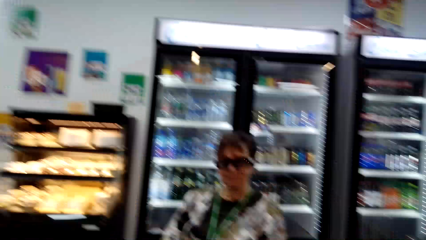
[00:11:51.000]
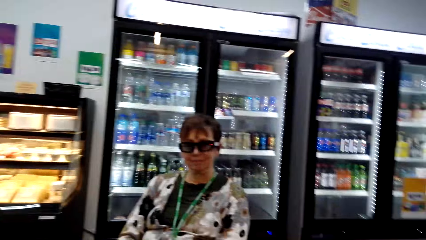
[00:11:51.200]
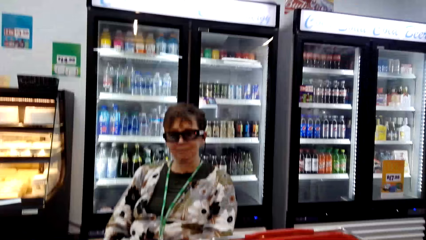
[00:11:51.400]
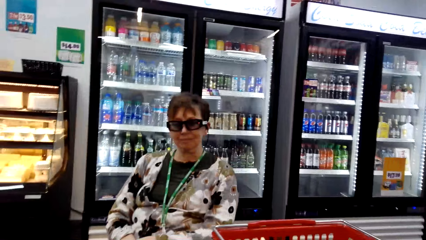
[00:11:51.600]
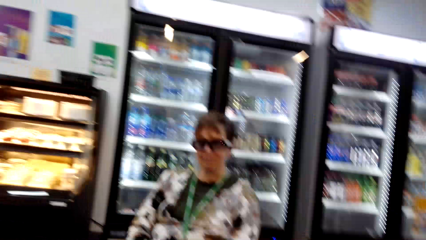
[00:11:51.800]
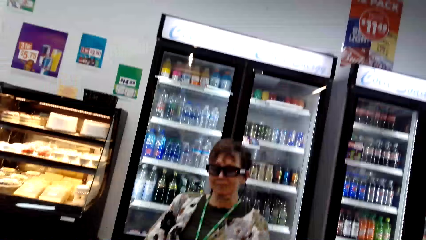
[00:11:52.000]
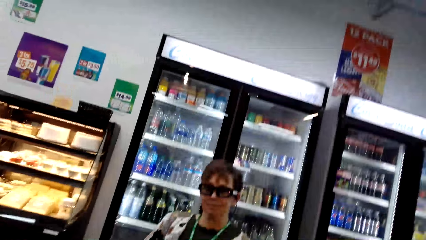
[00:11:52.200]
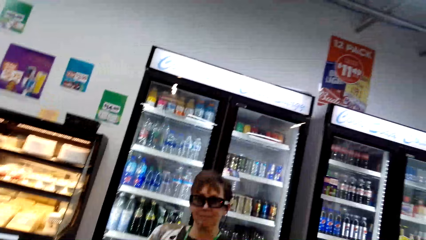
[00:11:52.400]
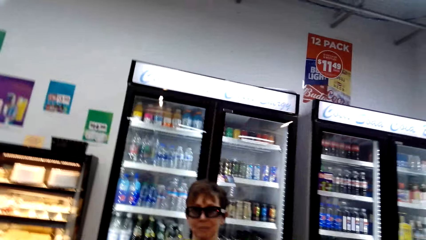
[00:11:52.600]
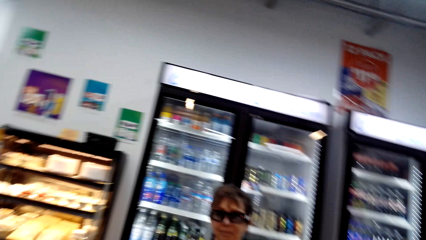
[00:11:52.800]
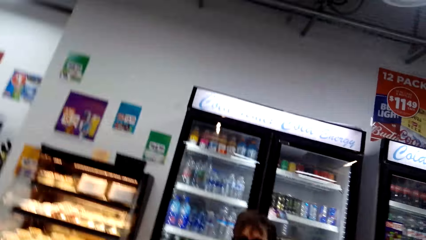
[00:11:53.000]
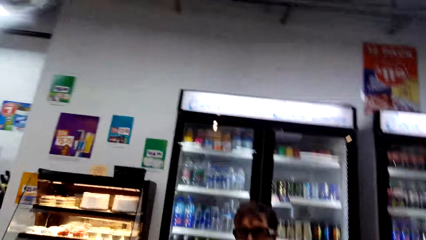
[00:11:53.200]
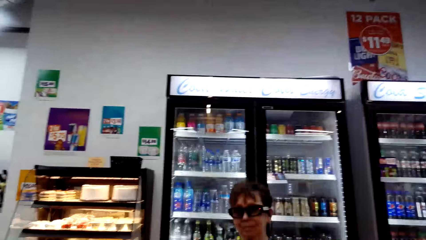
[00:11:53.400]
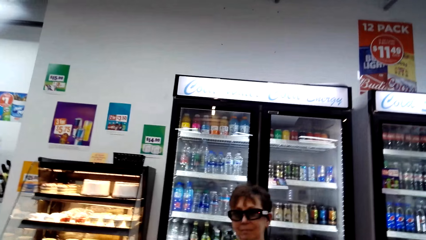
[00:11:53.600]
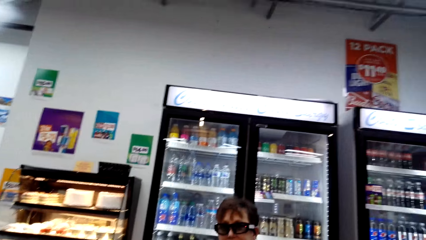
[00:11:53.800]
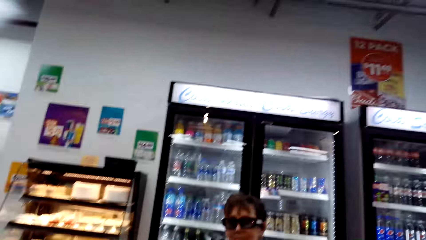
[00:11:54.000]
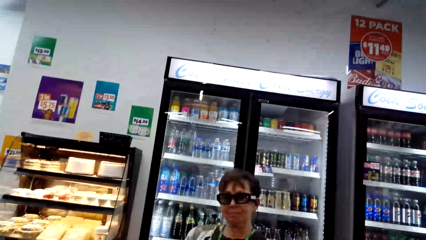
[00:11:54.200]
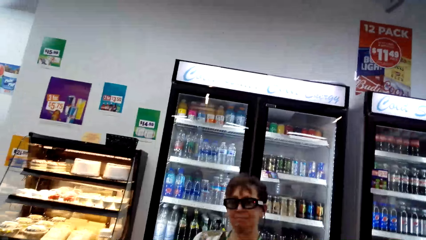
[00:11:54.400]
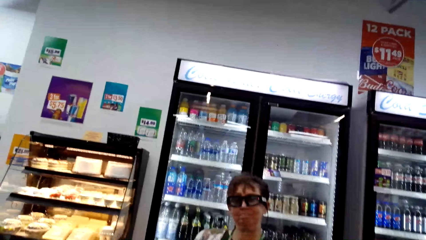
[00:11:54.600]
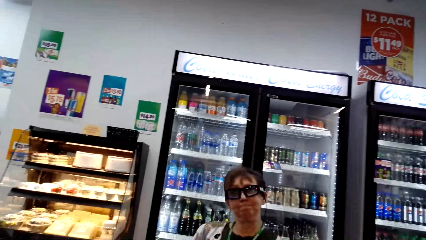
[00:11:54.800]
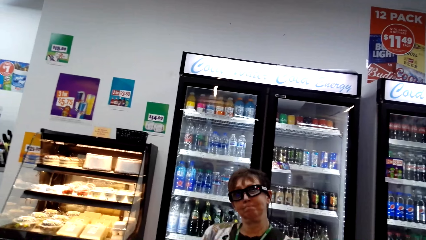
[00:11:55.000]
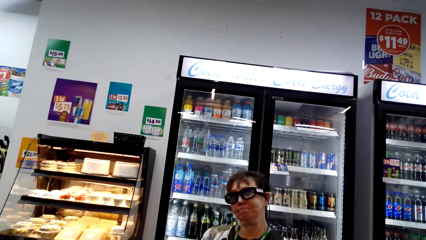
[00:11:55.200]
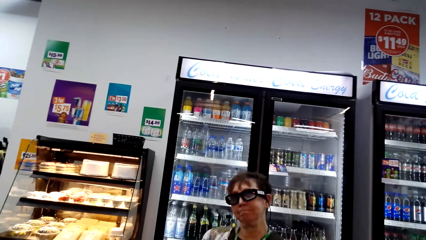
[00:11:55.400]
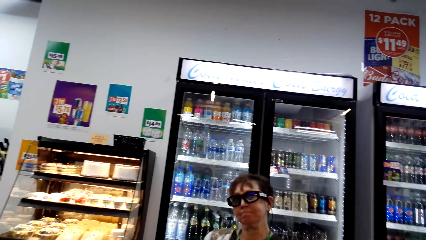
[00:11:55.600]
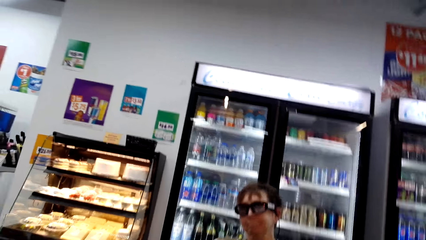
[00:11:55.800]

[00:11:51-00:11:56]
The camera wearer talks.

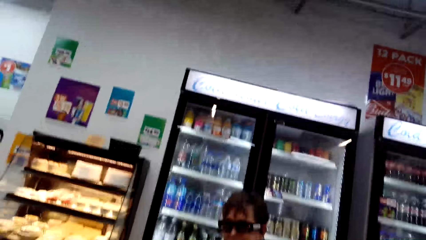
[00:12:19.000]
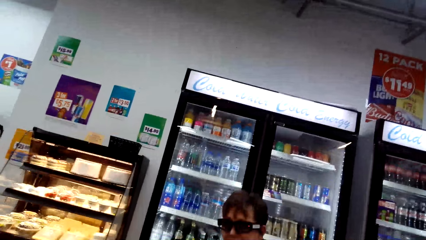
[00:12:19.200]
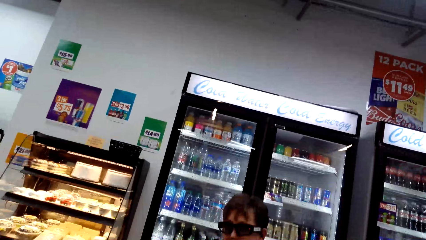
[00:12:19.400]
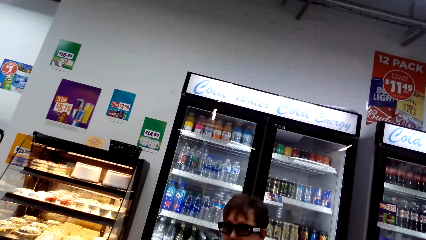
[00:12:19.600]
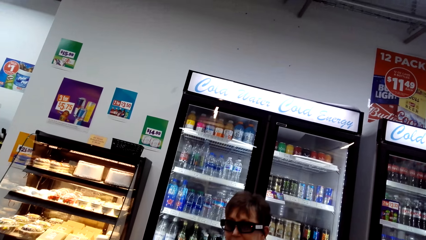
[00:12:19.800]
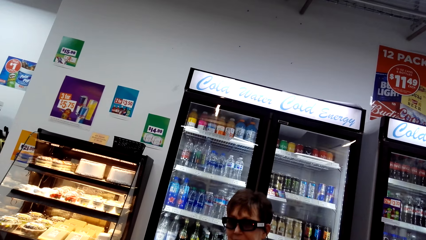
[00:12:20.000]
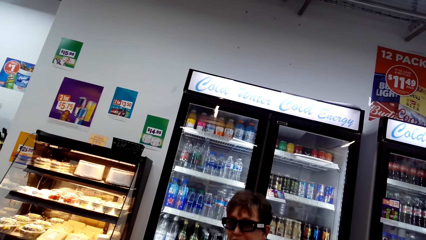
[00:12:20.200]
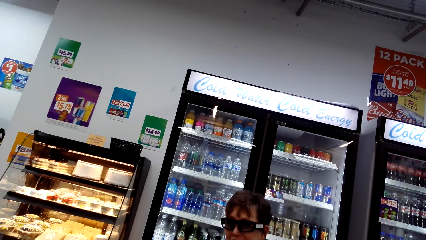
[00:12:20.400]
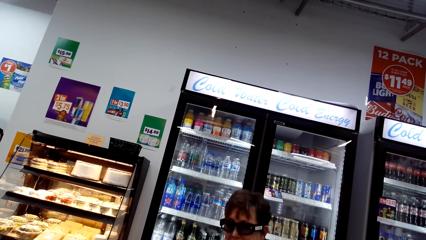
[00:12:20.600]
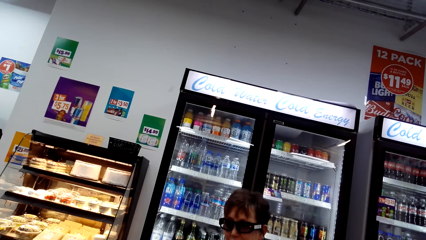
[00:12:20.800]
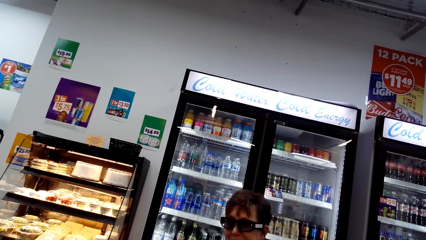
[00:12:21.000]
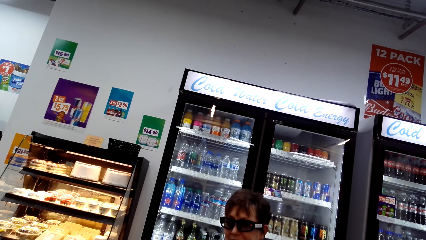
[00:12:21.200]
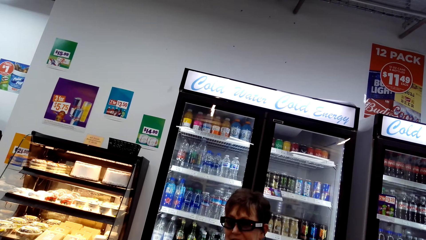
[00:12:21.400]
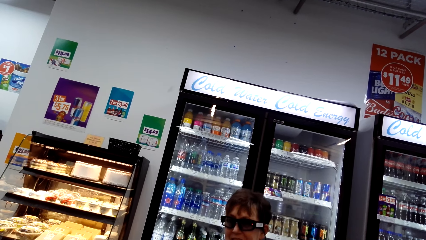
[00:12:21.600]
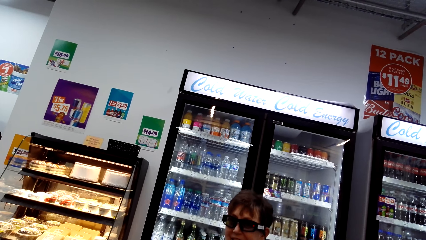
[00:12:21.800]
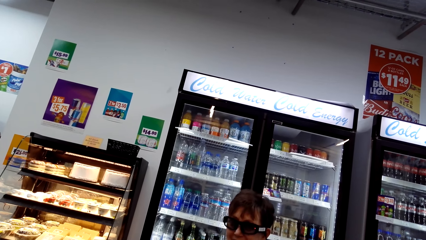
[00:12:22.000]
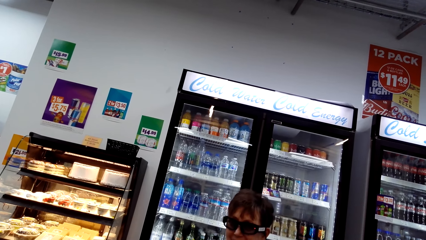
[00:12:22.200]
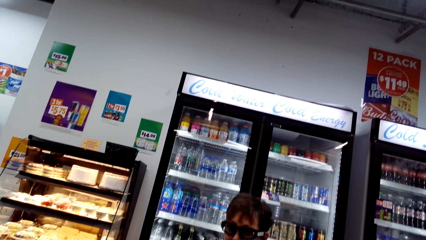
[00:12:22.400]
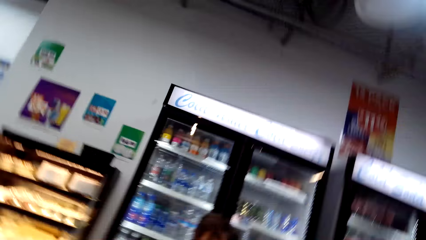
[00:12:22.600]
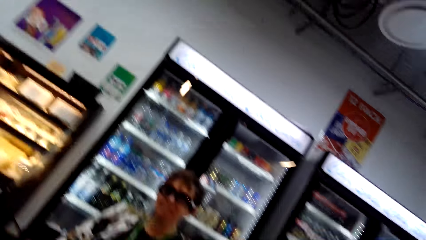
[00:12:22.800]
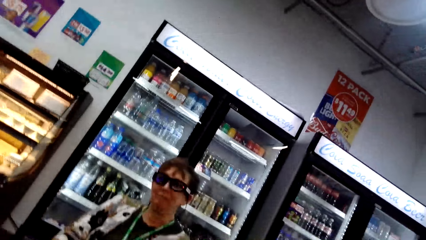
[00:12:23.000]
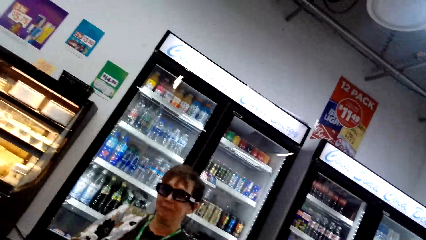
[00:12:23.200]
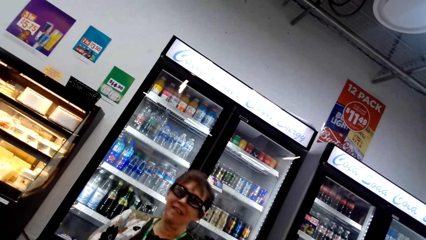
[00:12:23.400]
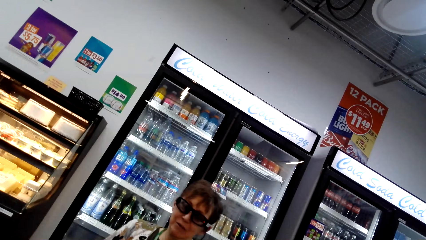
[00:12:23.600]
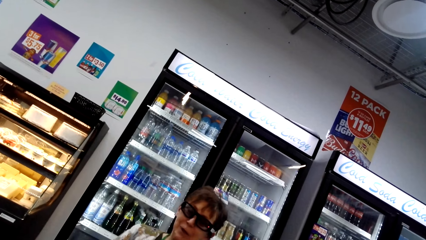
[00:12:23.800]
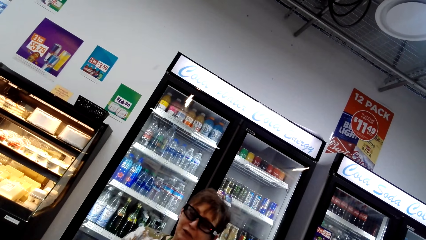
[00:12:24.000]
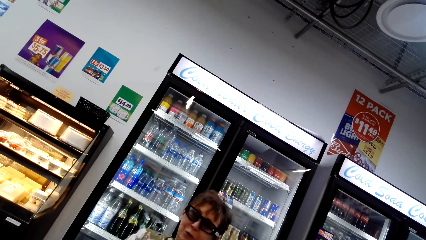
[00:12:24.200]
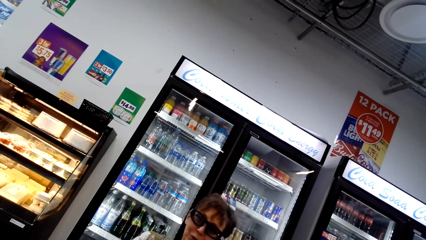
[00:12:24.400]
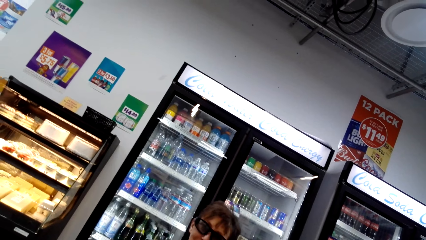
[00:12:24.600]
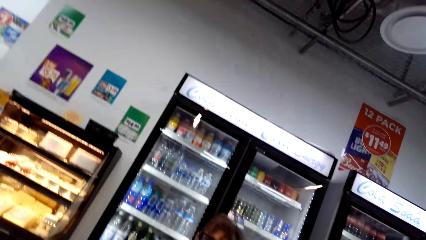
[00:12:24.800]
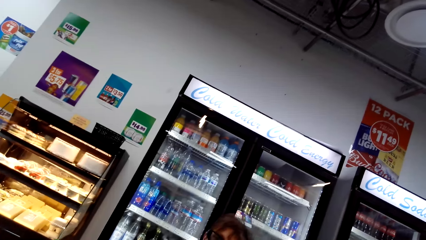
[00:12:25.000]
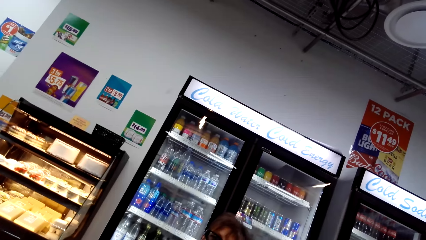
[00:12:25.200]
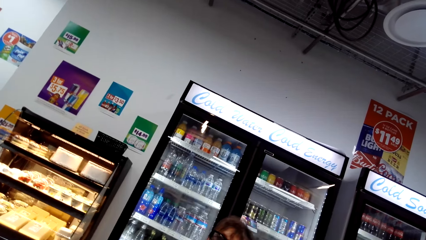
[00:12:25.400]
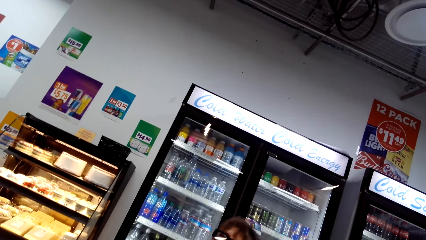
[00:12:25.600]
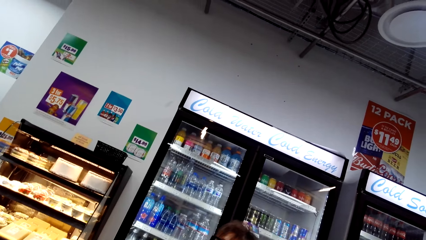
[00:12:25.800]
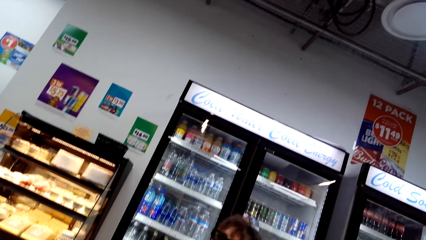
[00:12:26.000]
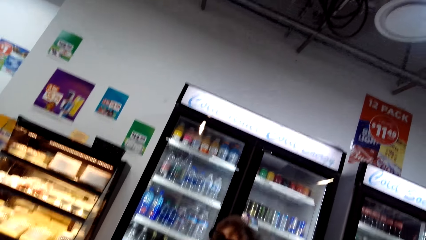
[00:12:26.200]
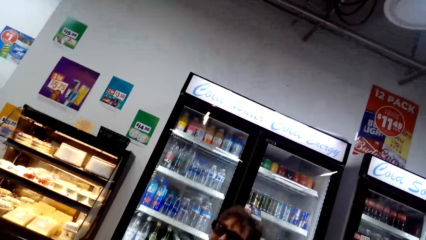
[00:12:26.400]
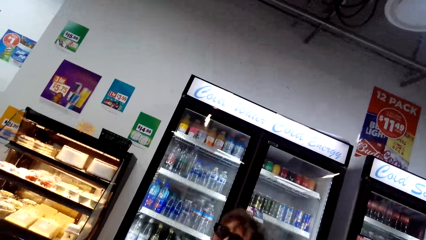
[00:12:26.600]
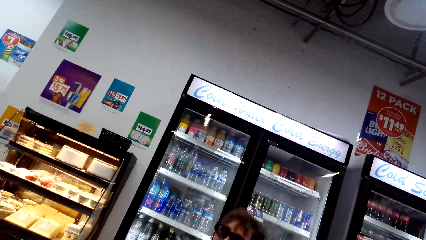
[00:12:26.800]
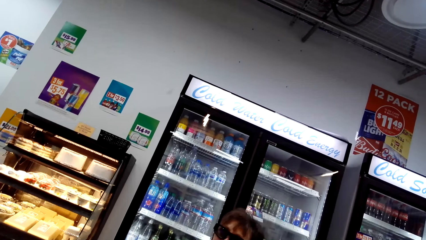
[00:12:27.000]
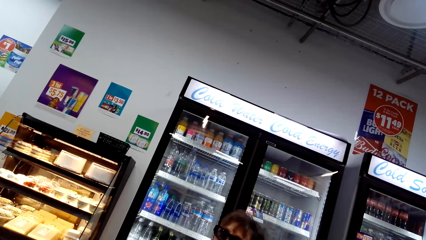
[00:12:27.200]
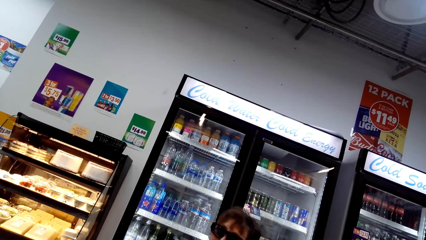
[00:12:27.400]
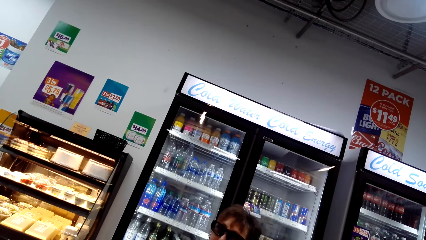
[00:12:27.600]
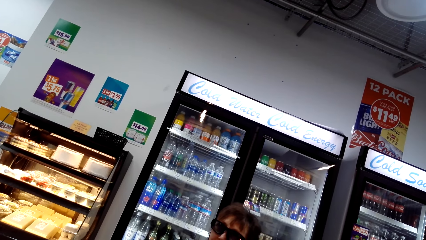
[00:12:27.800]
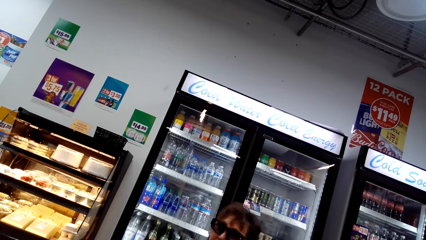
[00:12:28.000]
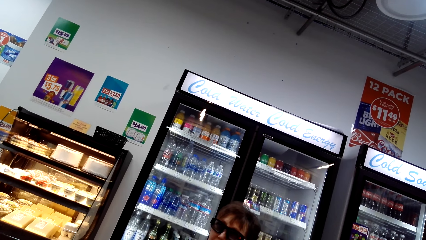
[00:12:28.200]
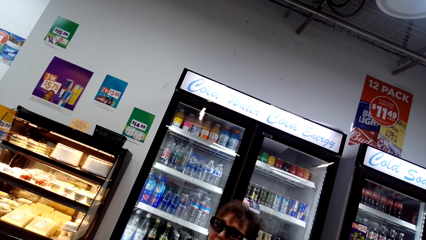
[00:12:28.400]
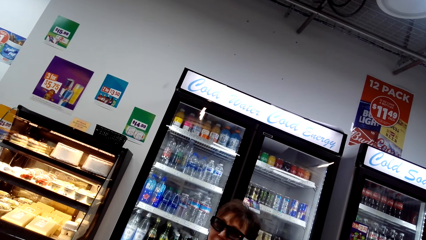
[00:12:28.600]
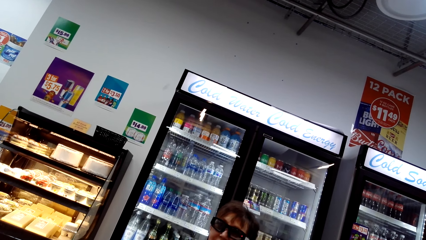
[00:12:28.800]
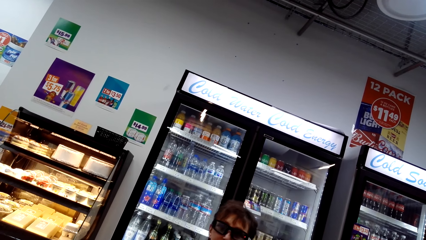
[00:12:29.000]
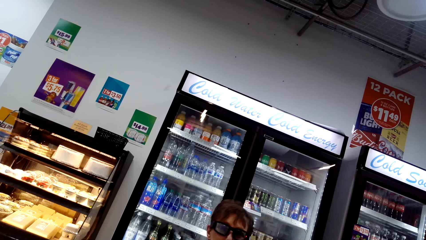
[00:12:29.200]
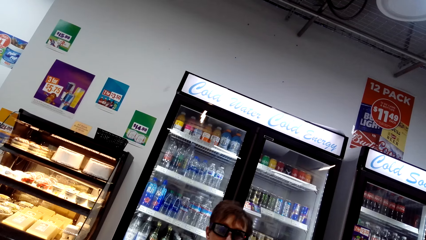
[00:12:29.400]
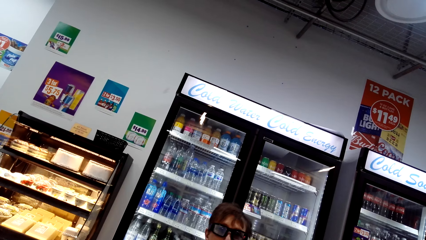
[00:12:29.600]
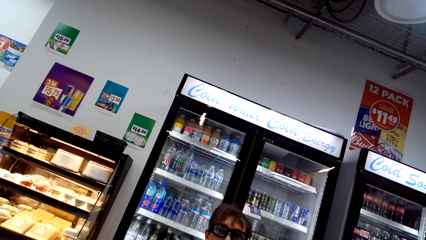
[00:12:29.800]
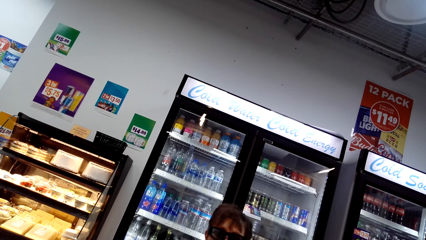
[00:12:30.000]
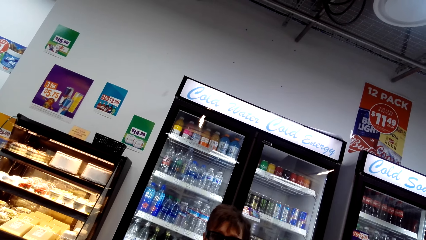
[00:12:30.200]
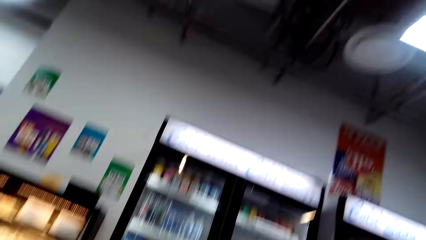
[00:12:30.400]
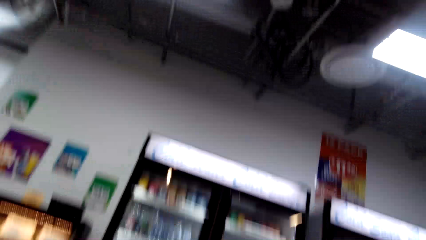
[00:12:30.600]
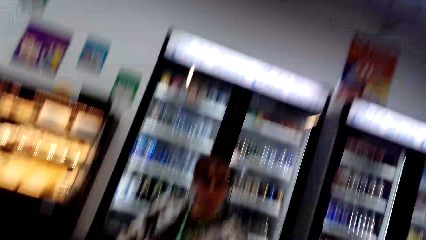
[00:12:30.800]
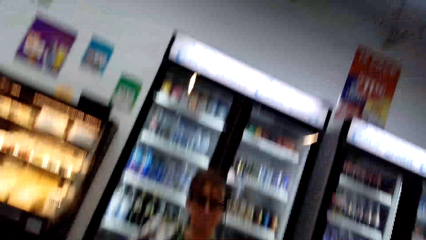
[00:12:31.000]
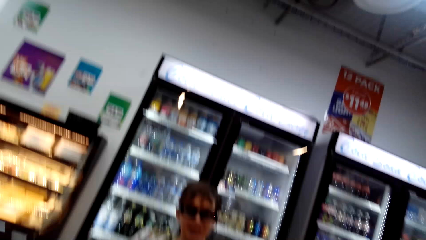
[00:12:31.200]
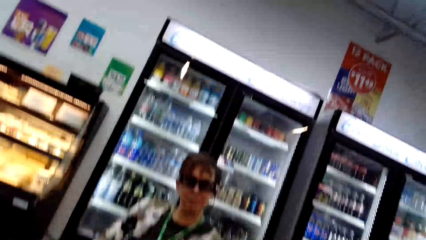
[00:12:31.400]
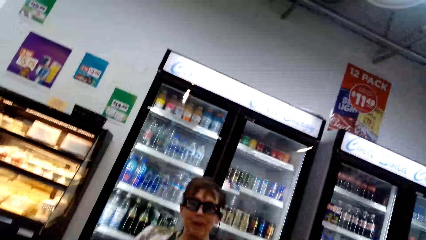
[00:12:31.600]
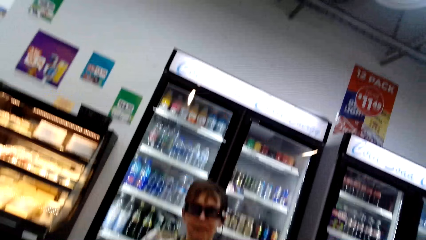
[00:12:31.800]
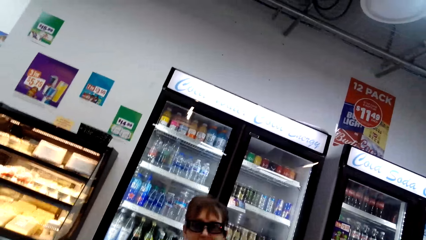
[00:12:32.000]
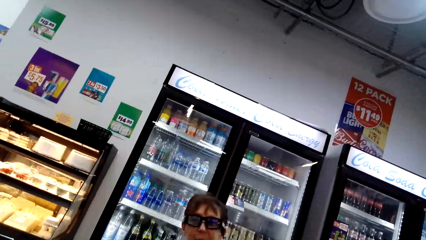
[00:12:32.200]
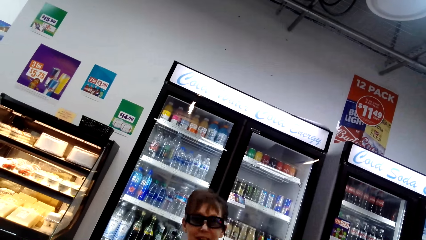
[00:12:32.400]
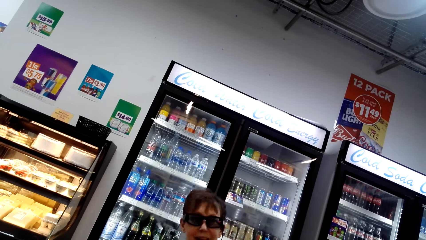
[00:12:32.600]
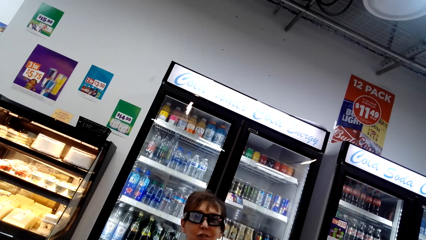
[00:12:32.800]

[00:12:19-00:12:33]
A woman talks. The camera wearer talks. The woman talks.
